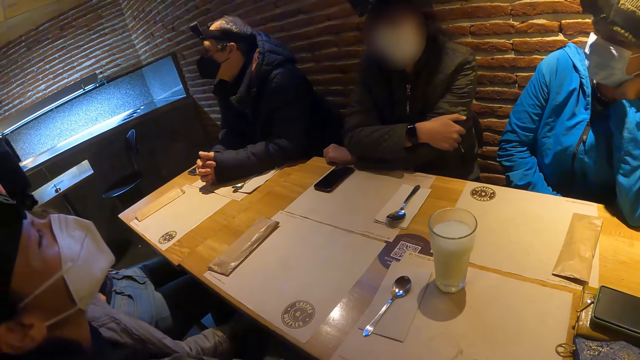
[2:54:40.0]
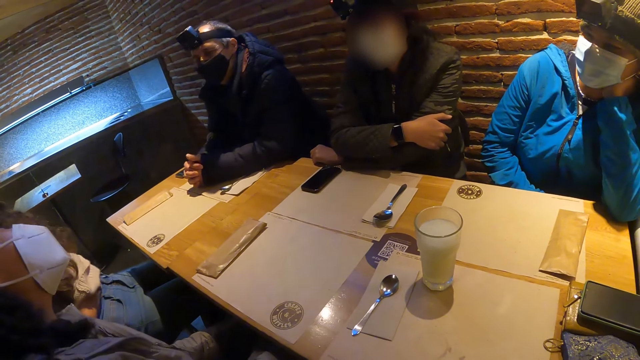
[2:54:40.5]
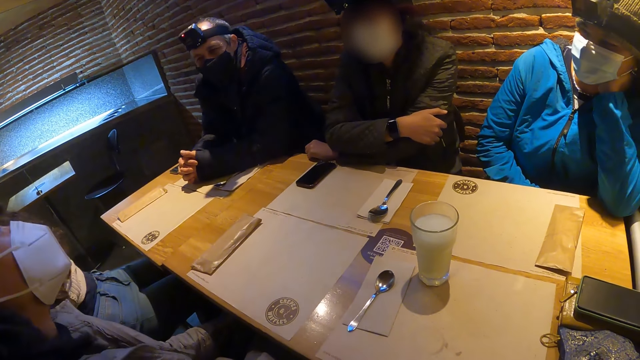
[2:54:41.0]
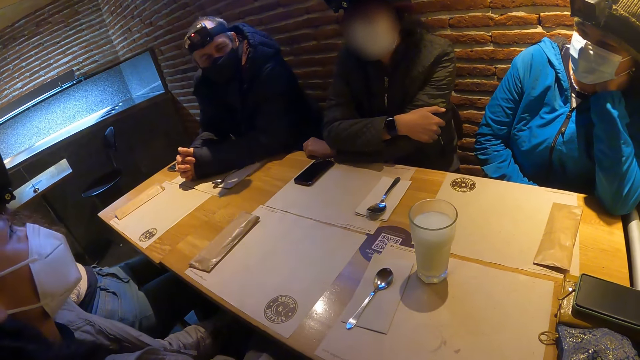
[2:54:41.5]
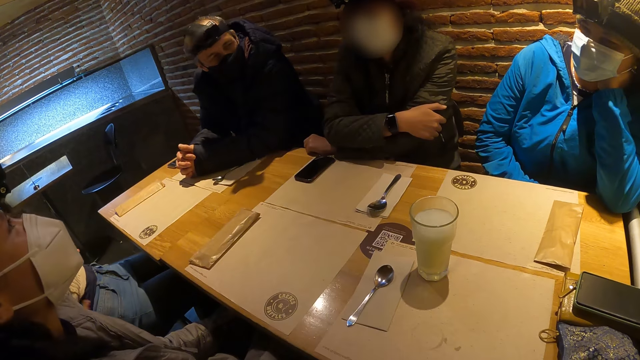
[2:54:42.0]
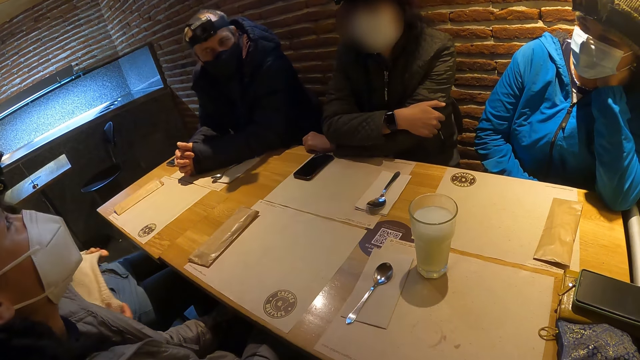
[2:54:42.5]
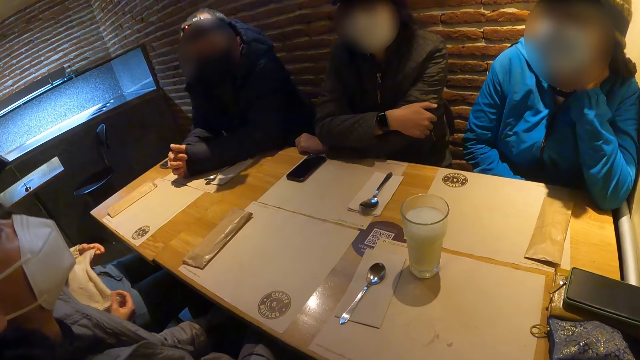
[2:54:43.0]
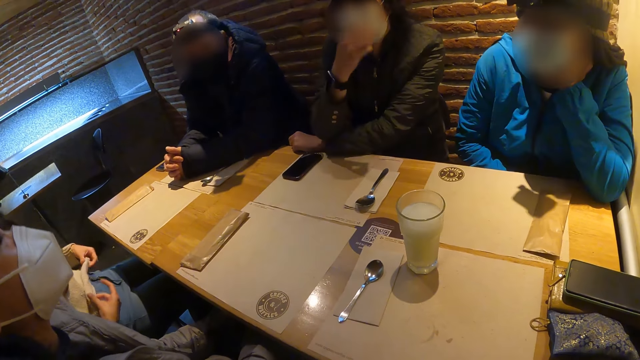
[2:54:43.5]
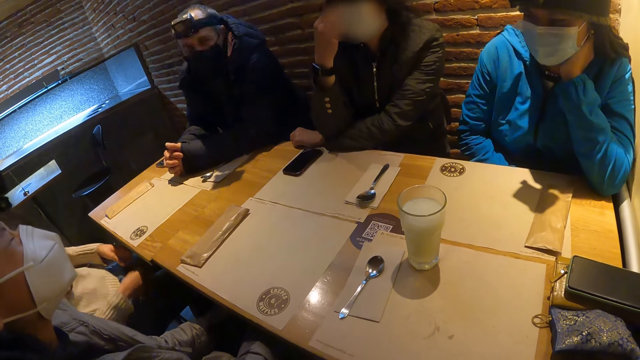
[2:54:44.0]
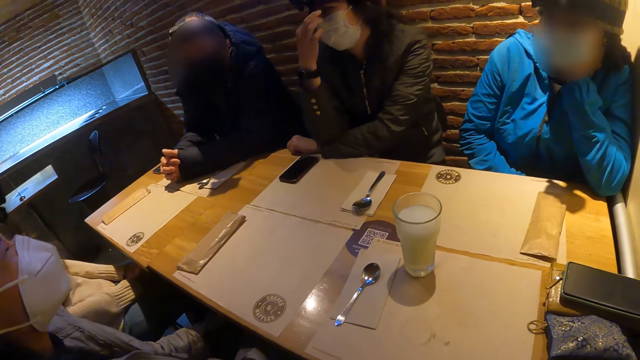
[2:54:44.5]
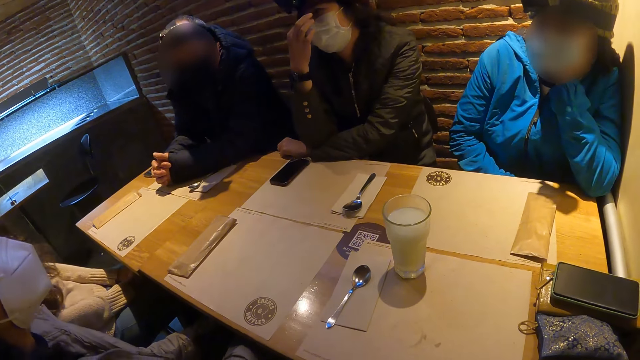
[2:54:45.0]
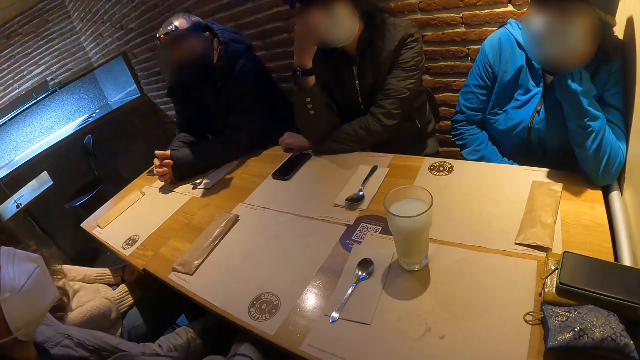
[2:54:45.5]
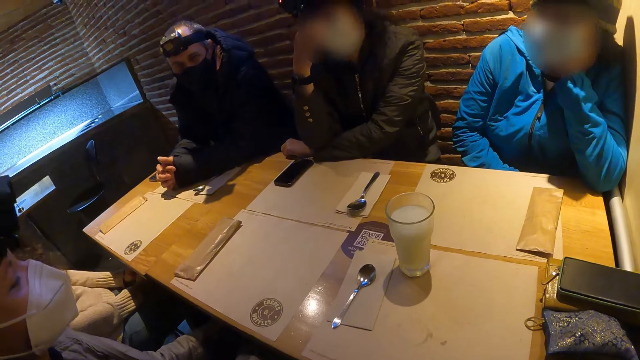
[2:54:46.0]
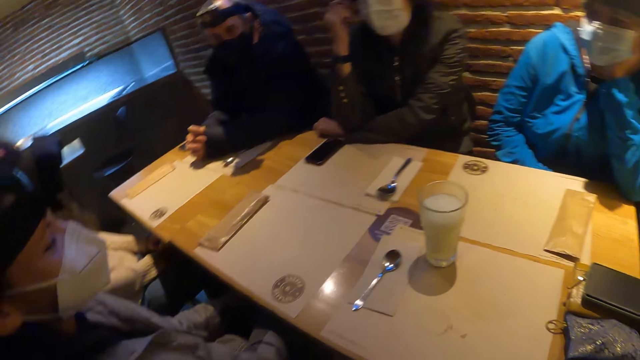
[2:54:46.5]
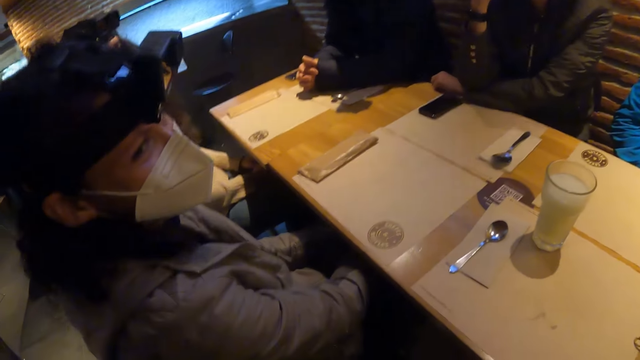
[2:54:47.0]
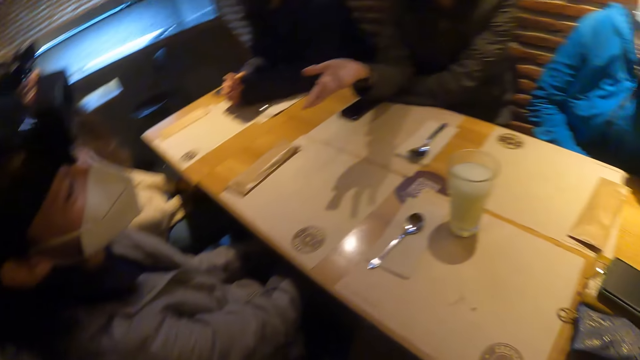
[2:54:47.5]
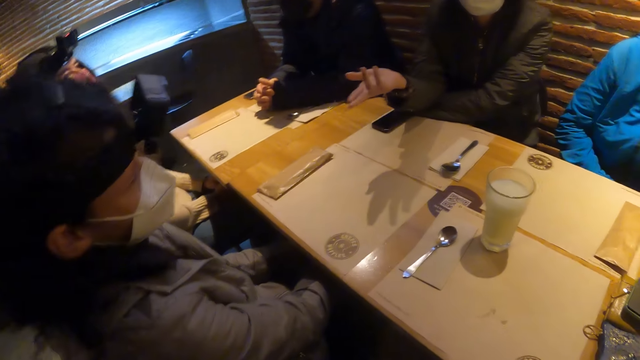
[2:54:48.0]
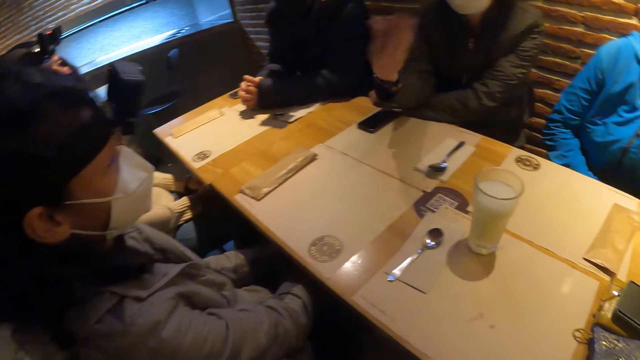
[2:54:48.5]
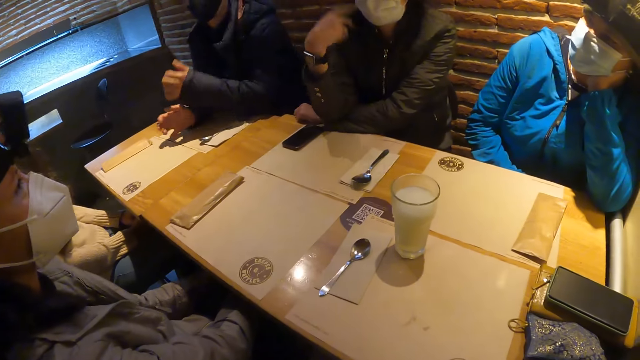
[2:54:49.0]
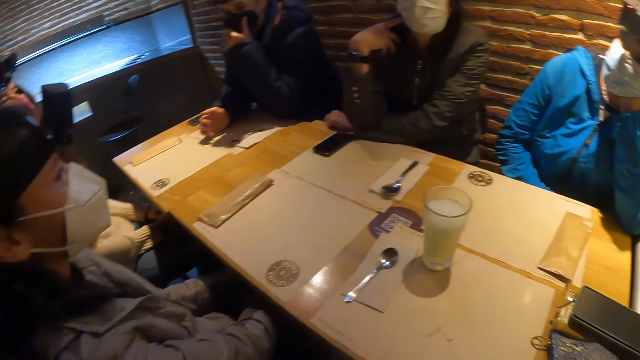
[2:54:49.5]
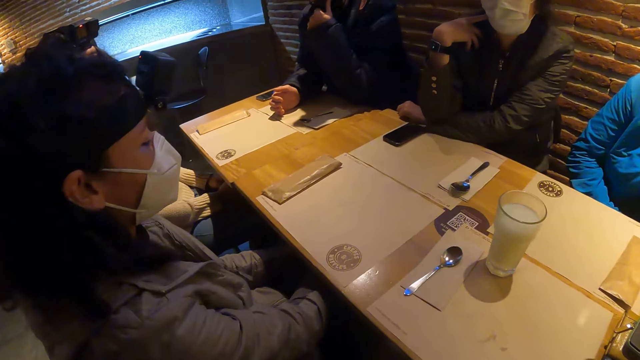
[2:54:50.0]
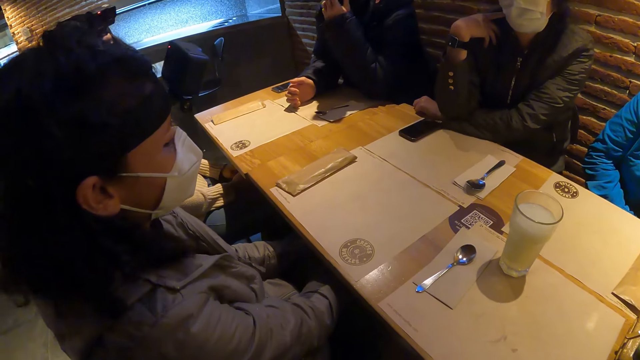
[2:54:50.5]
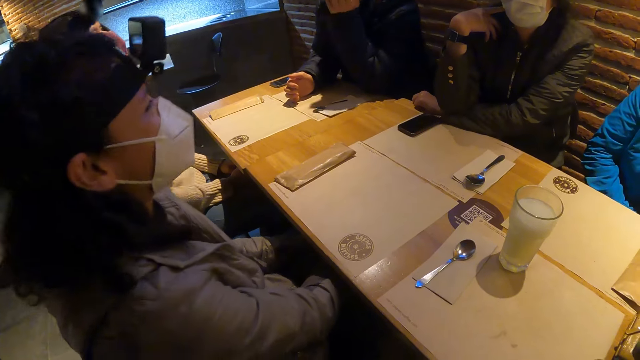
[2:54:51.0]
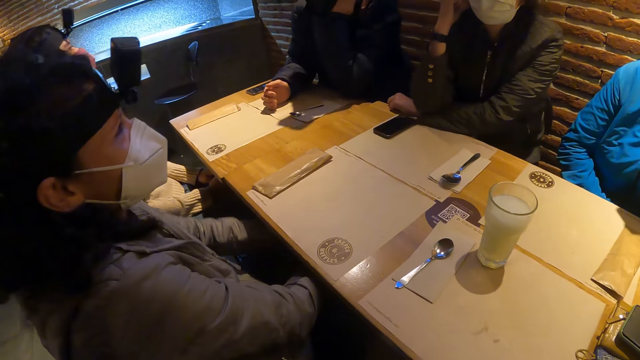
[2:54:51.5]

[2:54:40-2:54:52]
The woman raises her right hand towards her face. The woman converses with the camera wearer and a group of people. The man adjusts his face mask with his left hand.

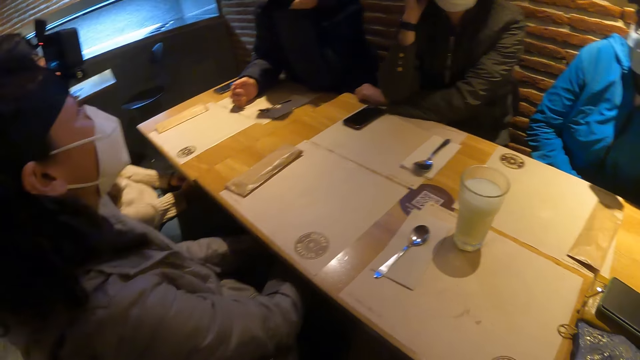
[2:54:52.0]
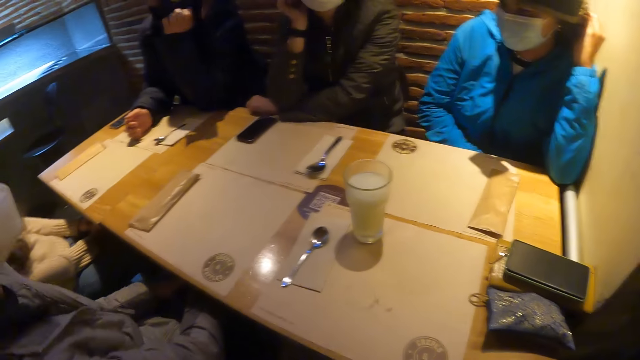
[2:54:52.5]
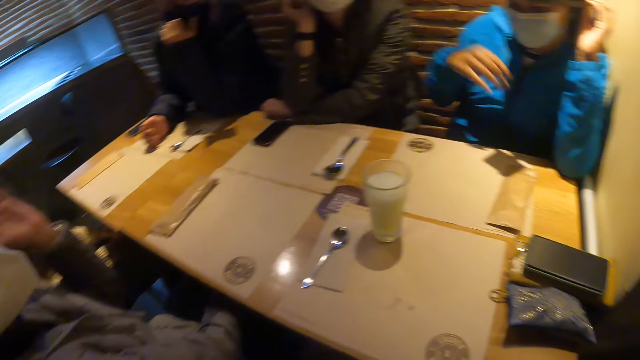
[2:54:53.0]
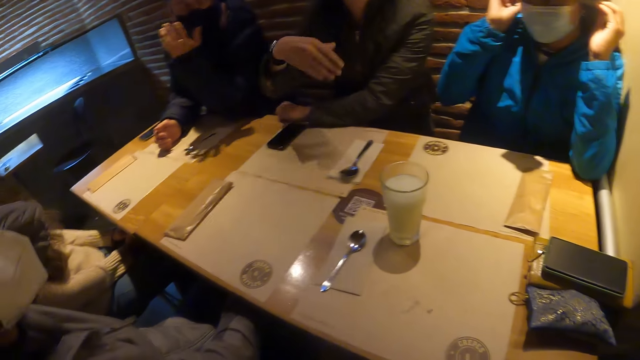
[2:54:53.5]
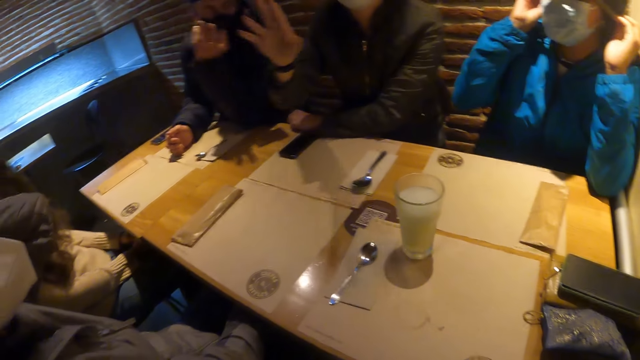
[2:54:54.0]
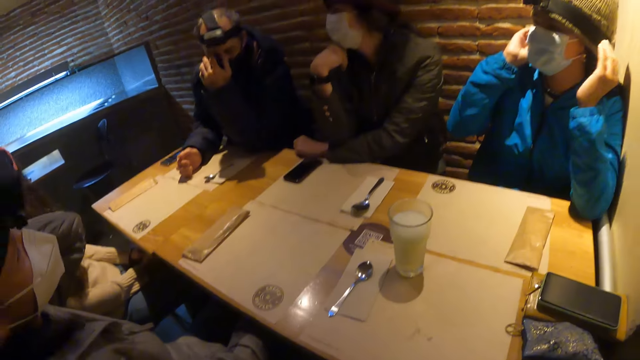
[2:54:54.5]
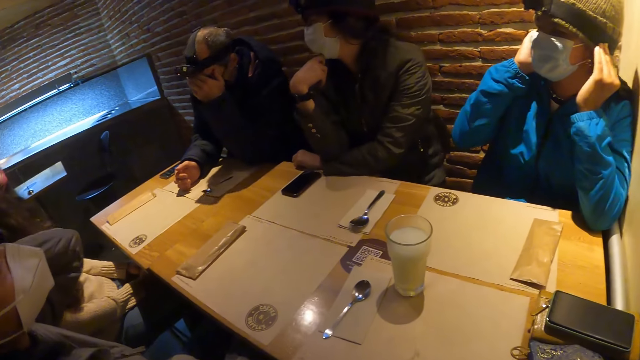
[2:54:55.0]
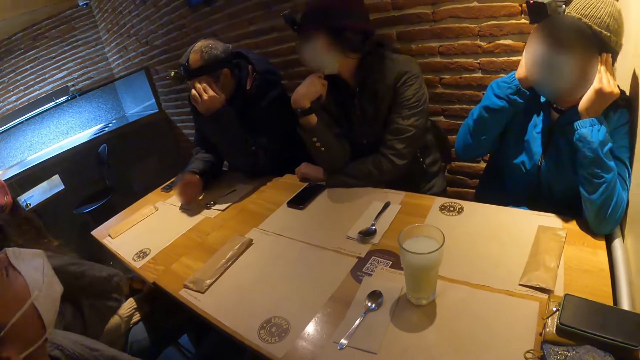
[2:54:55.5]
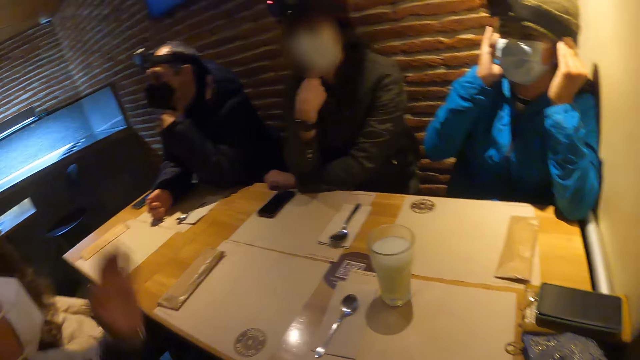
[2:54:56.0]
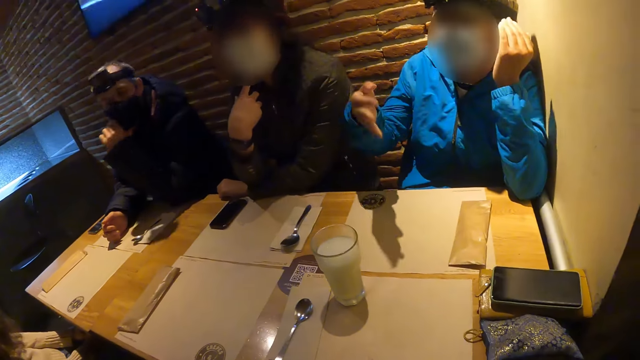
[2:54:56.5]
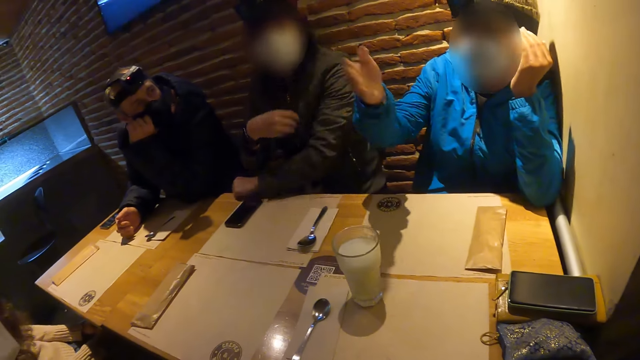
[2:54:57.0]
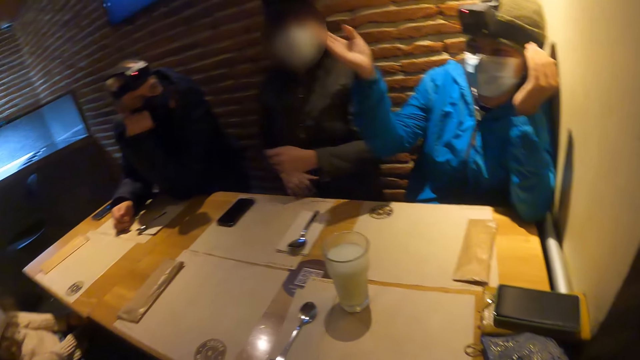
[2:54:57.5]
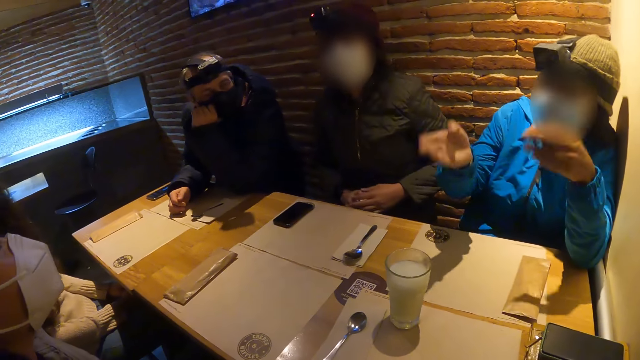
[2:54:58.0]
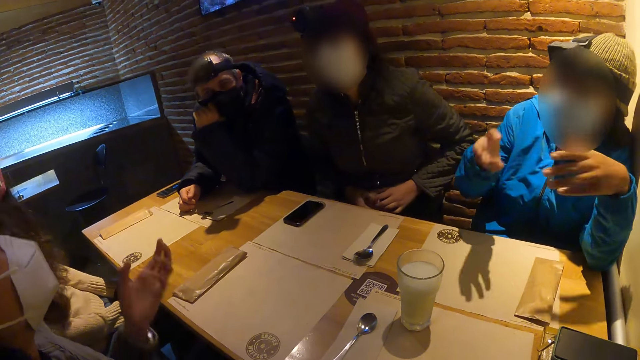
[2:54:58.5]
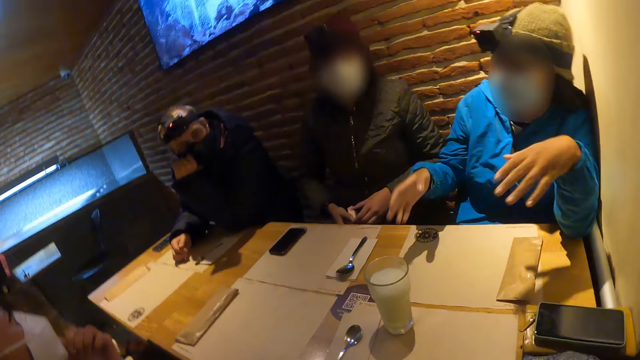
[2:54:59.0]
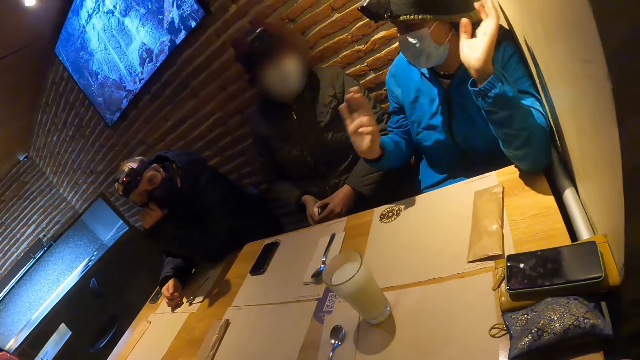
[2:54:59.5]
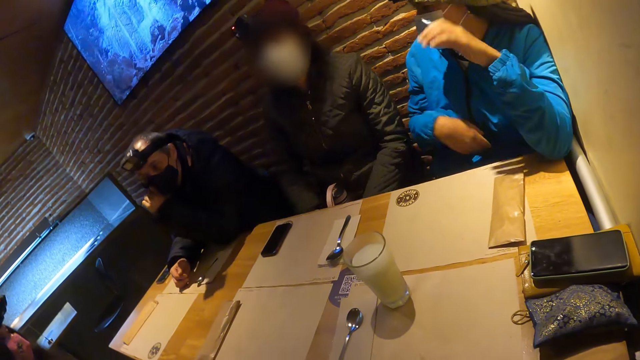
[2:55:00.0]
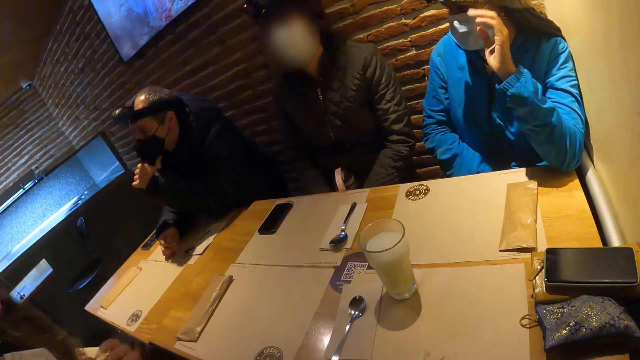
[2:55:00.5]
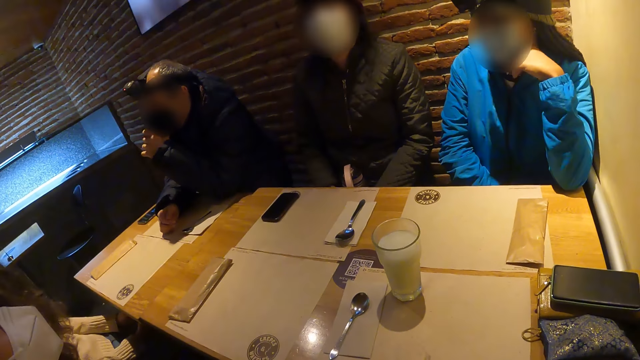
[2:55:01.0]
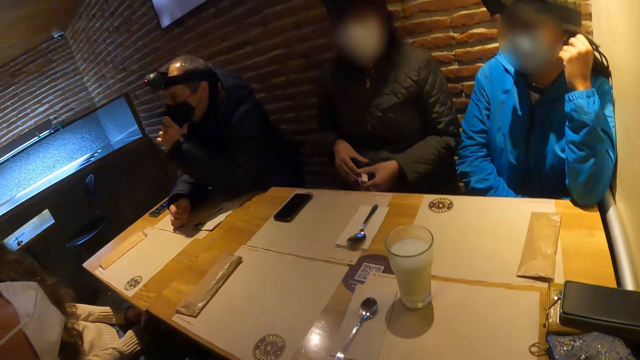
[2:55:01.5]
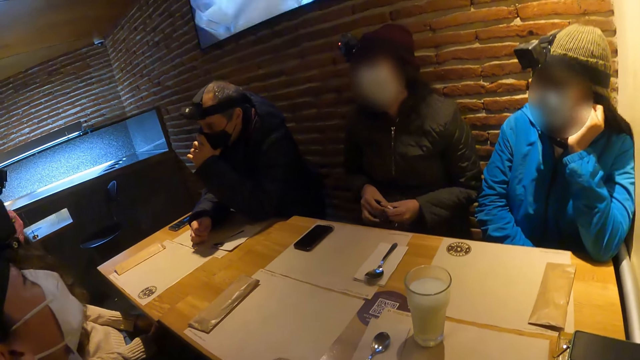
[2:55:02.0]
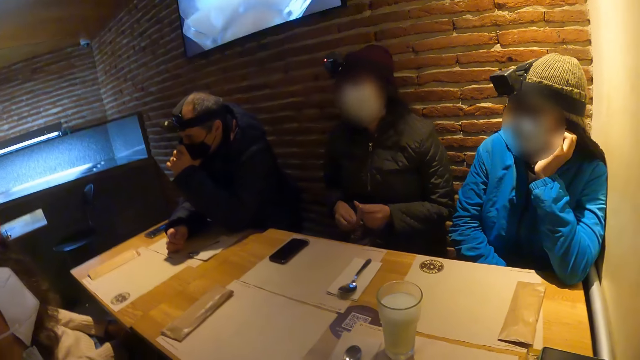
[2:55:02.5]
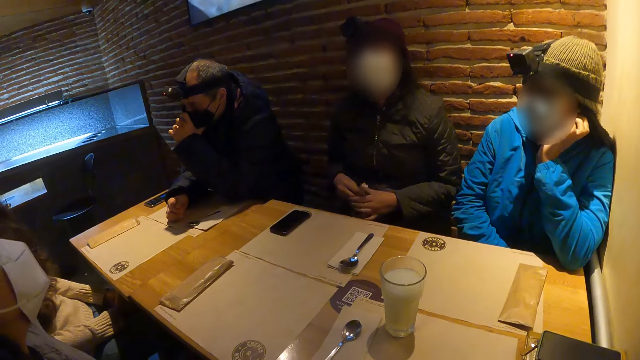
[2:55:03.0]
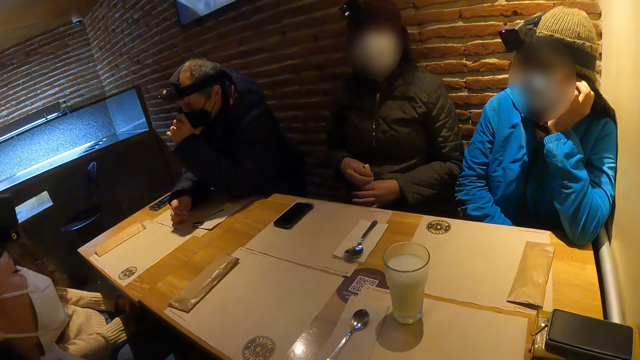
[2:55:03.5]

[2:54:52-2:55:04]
The woman raises her right hand towards her face and adjusts her head warmer with her hands. The woman converses with the camera wearer and a group of people. The other woman removes her left hand from the table and moves her hands around the bag on her lap.
